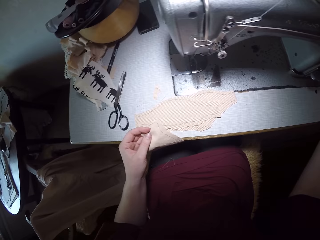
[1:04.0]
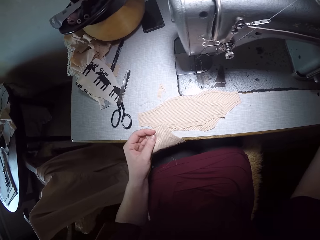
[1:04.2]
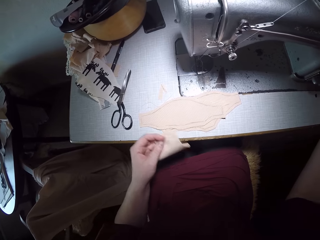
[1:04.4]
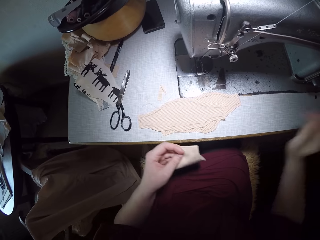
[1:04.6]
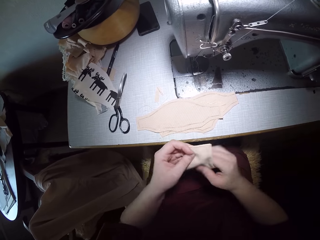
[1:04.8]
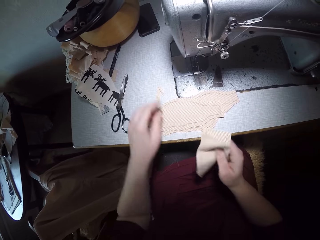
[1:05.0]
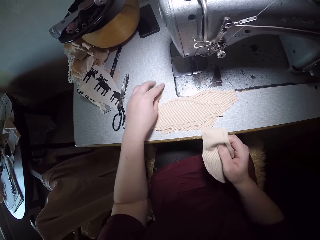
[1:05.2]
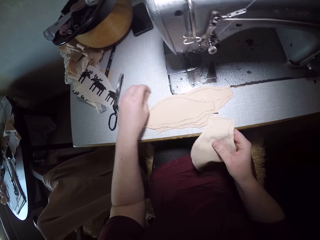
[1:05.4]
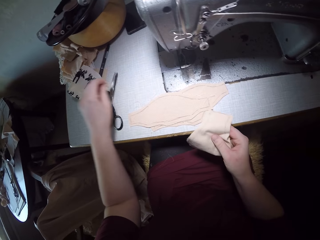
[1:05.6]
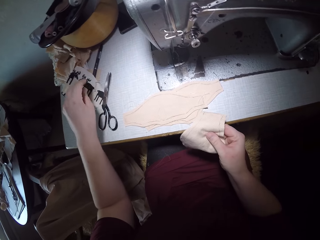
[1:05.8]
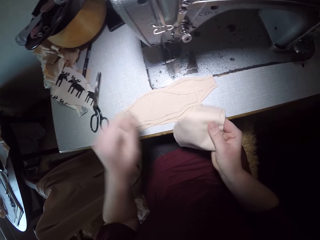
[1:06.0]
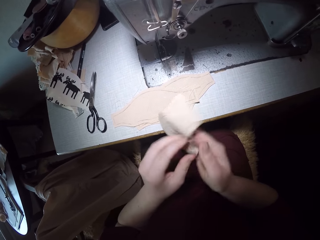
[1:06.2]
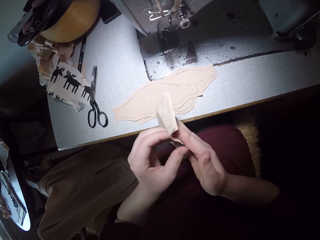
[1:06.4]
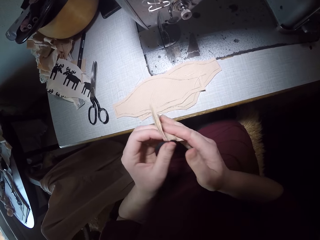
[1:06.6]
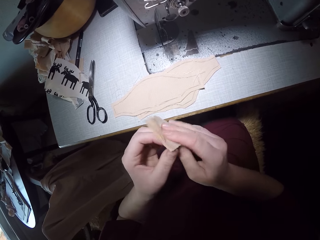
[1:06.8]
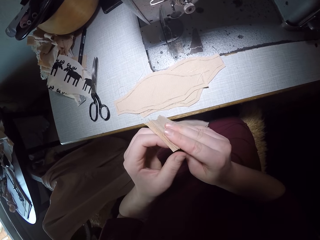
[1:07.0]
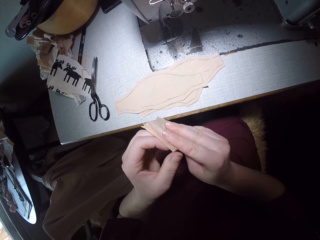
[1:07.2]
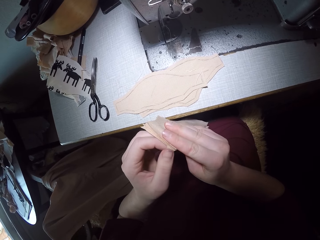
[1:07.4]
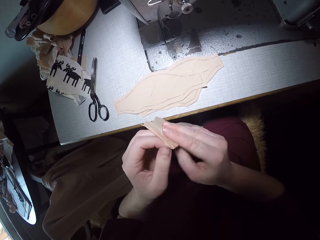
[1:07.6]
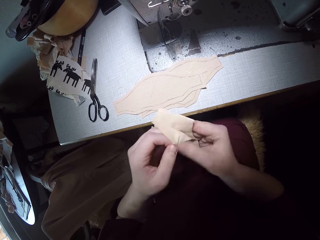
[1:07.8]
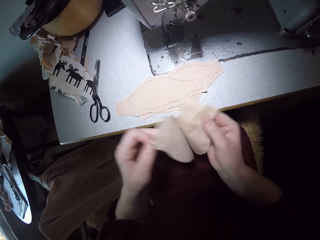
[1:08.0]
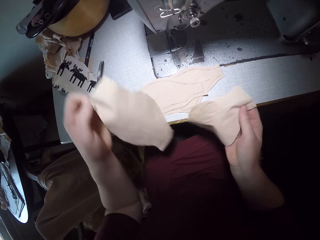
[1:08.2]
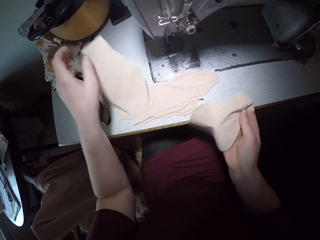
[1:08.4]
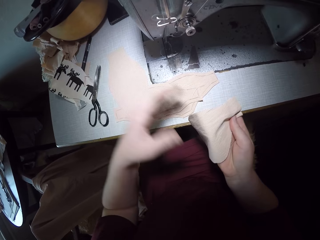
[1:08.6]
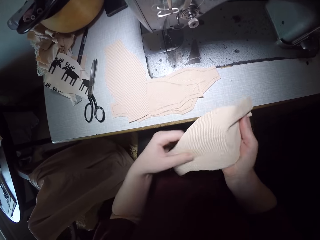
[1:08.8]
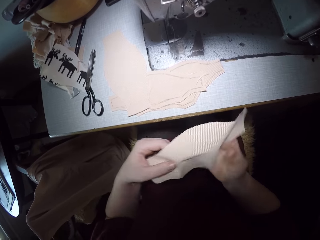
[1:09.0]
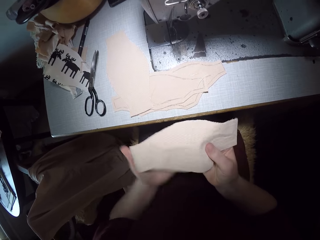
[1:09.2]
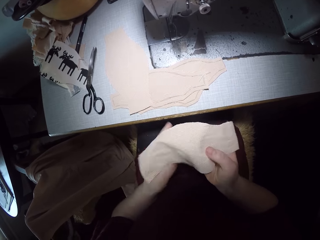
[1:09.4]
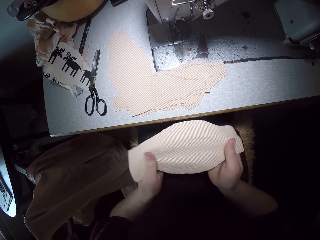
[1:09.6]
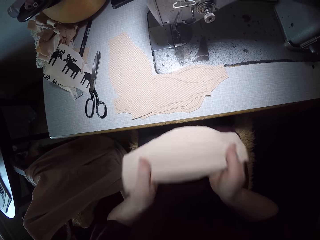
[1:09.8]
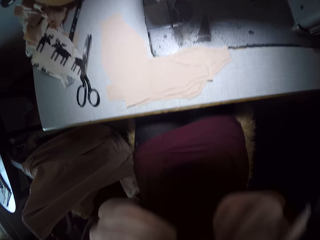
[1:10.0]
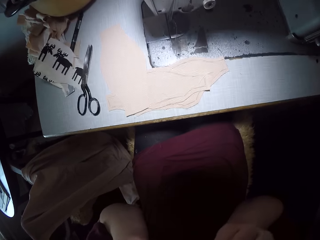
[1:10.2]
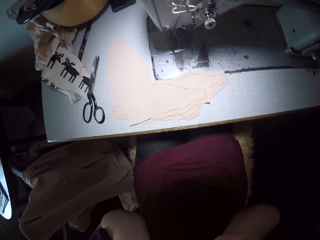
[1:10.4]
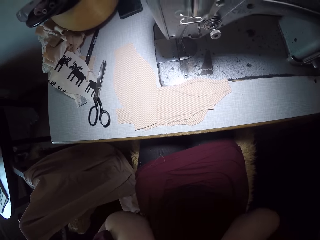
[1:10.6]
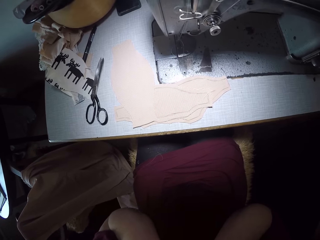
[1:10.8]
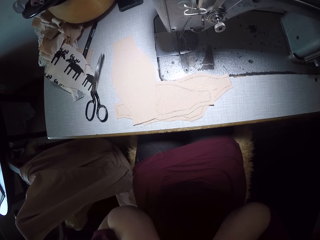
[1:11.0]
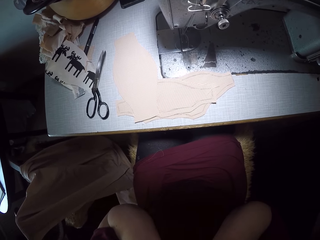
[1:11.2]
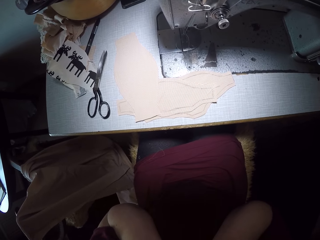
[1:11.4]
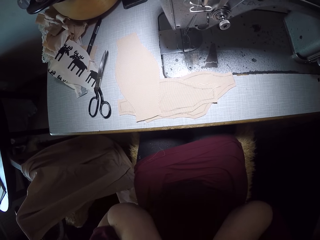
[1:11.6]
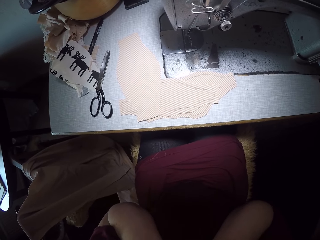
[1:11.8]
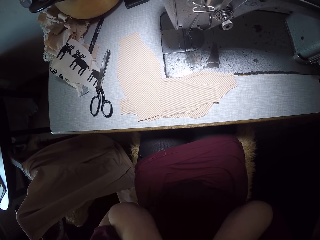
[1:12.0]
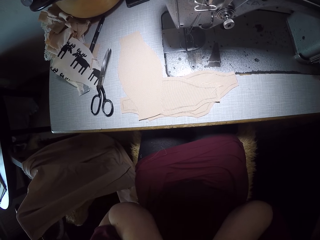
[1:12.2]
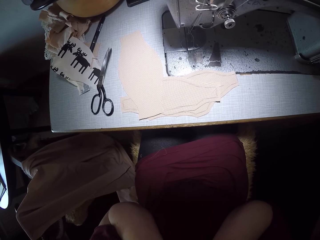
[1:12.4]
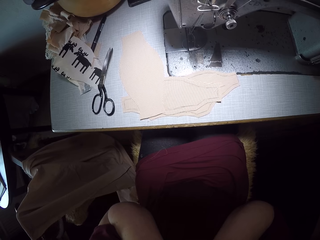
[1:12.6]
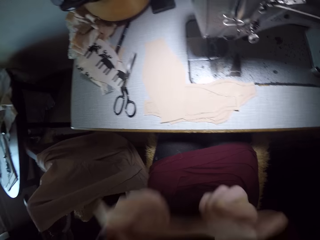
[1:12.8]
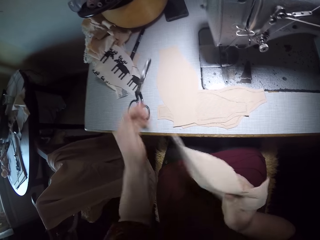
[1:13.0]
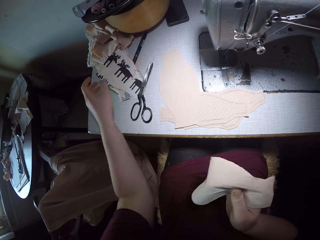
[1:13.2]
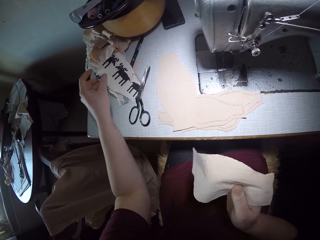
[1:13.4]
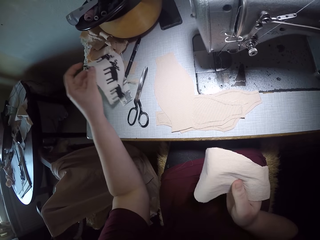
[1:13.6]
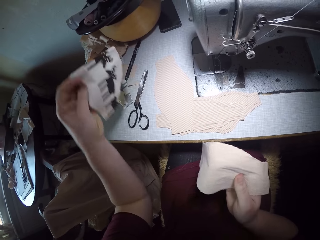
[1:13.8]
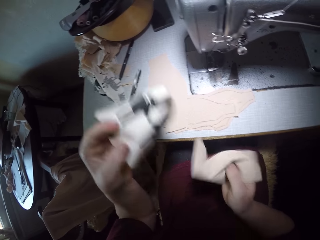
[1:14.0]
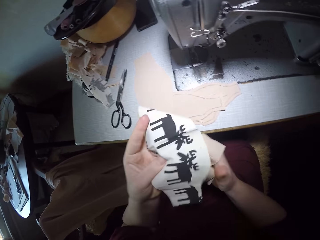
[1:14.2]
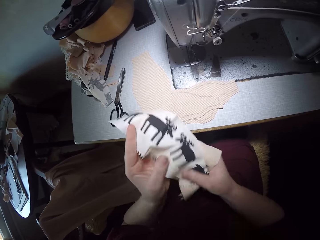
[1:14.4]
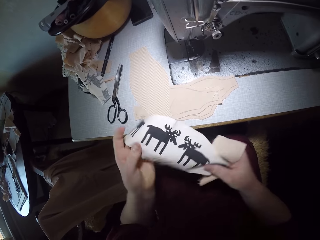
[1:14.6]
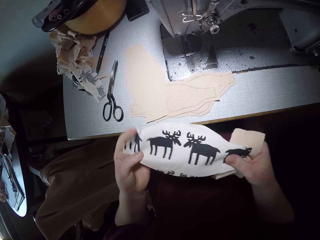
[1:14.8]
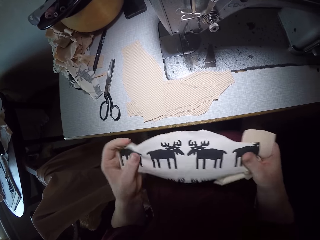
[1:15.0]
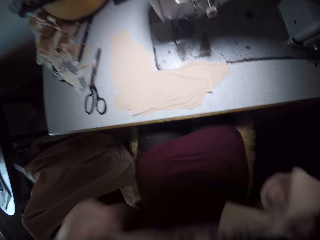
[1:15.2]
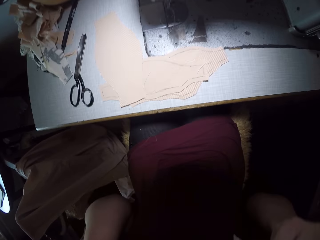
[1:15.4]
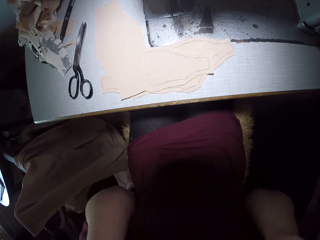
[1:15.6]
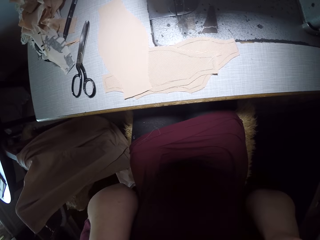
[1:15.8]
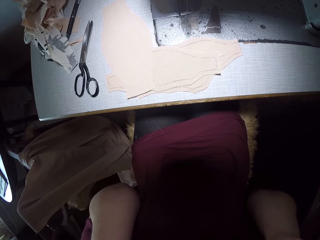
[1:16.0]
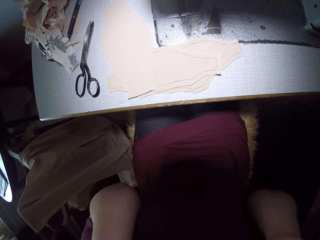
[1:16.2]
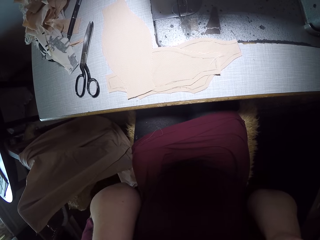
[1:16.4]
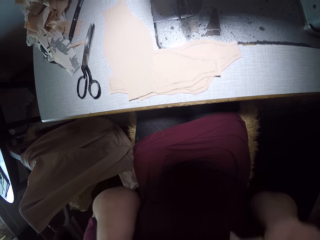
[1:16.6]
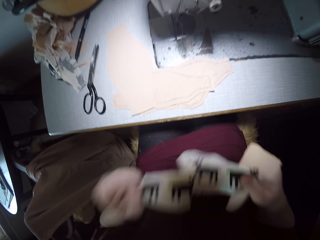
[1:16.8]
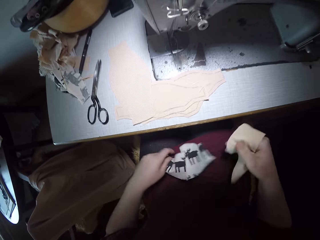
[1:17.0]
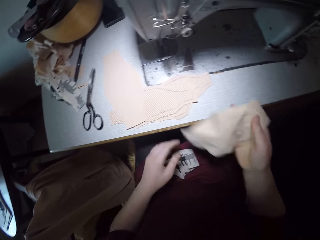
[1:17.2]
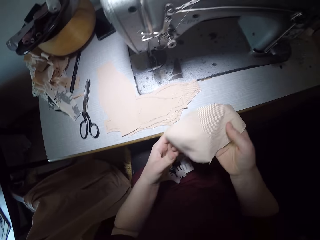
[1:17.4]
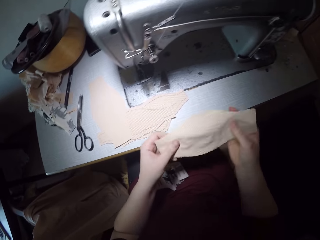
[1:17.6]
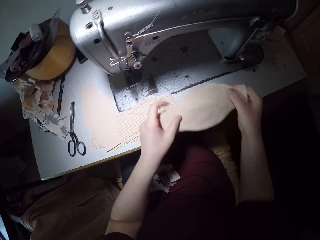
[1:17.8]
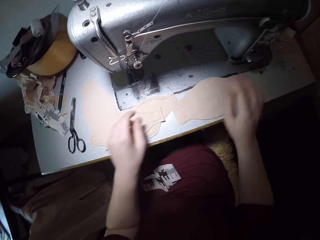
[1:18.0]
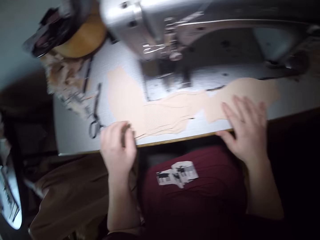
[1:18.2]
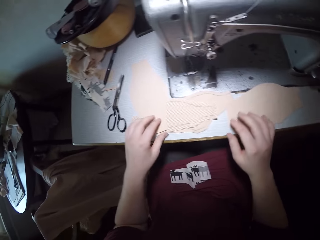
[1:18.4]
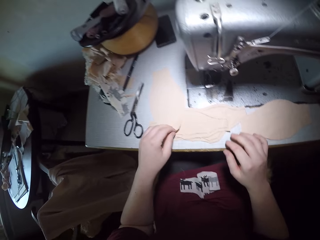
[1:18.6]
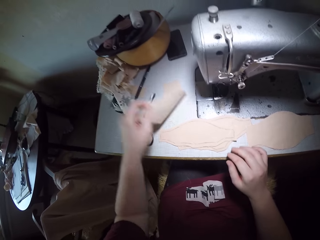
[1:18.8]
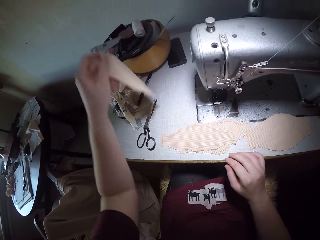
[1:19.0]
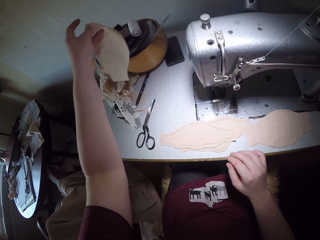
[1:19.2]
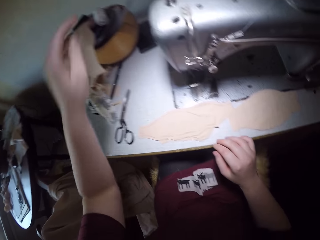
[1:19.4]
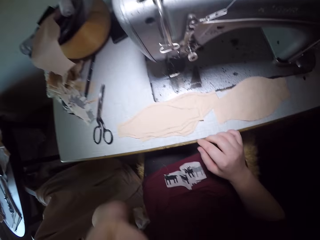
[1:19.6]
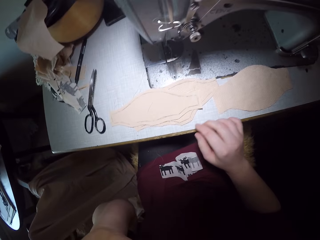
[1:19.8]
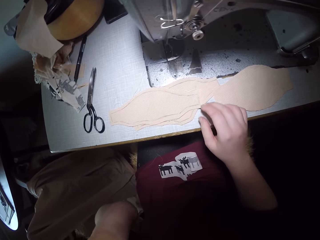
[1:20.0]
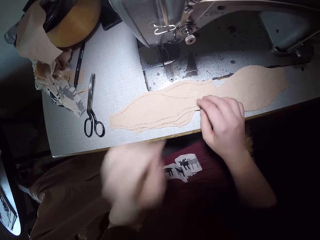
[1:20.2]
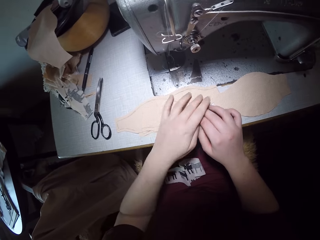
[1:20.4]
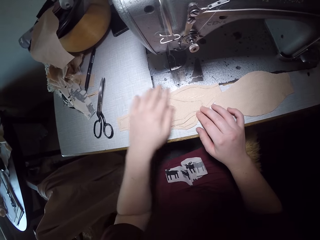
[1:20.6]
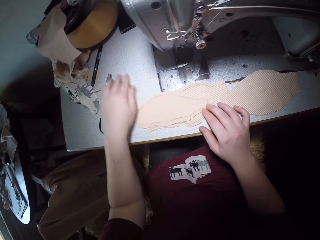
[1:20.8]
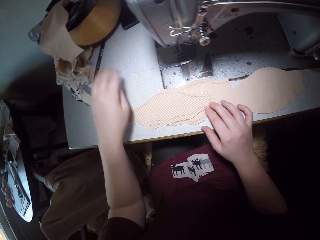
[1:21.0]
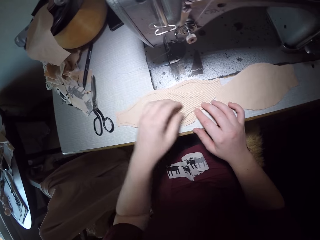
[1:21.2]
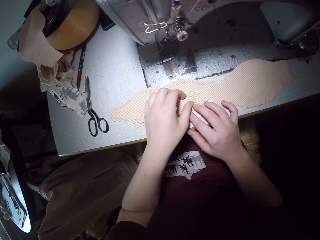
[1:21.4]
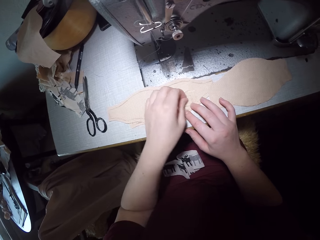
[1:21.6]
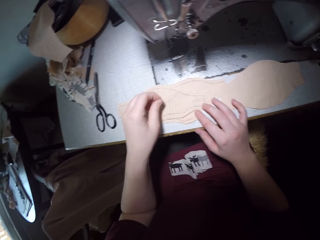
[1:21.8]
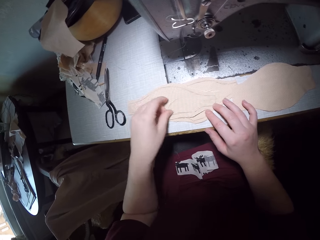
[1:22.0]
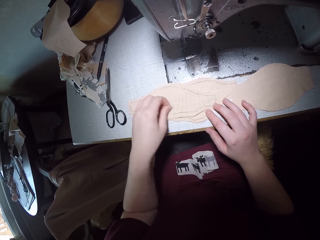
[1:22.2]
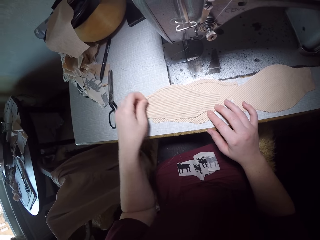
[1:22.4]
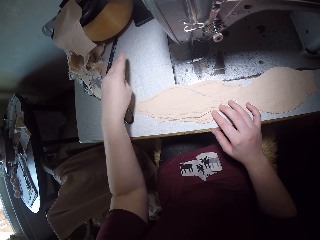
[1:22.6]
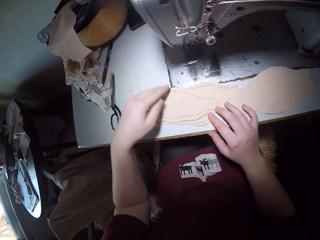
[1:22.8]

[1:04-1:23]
The camera wearer passes the pair of fabric to her right hand. She picks up a tiny piece of fabric. She drops the tiny piece of fabric on the pair of scissors. She holds a piece of cloth. She separates the pair of fabric in her right hand. She drops the half of the pair of fabric on the left of the machine. She lifts up a piece of cloth. She examines the second half of the fabric on her nose. She holds the second half of the fabric with her right hand. She picks up a patterned fabric from the left edge of the machine. She examines the patterned fabric on her nose. She lifts up a piece of cloth. She drops the patterned fabric on her laps. She places the piece of fabric in her right hand at the center of the machine. She picks up the first half of the pair of fabric. She drops the first half of the pair of fabric on the tool bowl. She raises her left hand to her face. She aligns the cloths. She dusts the fabrics on the center of the machine.

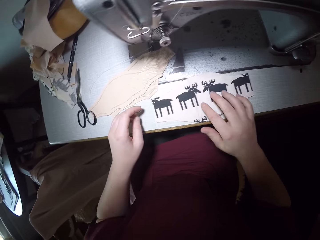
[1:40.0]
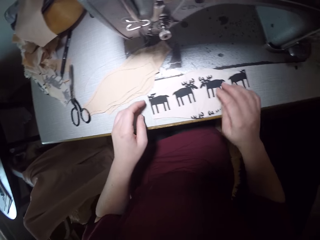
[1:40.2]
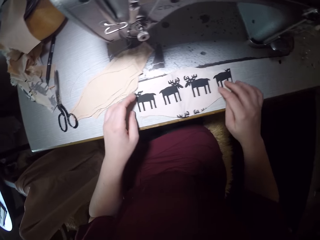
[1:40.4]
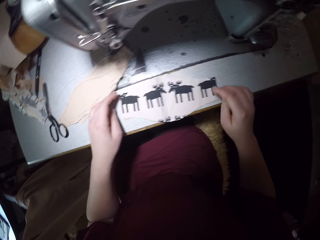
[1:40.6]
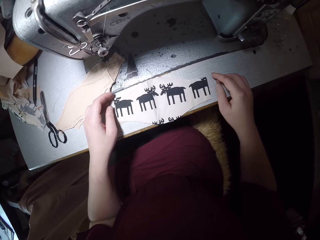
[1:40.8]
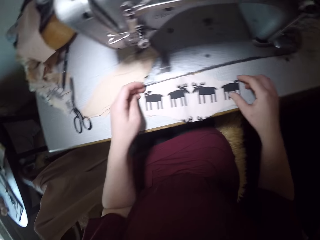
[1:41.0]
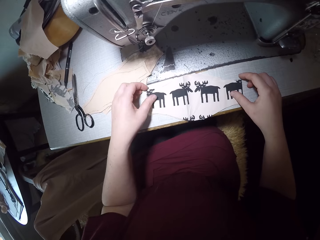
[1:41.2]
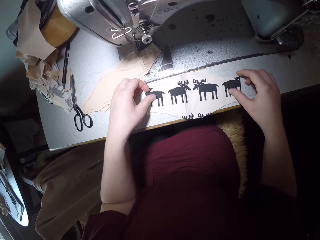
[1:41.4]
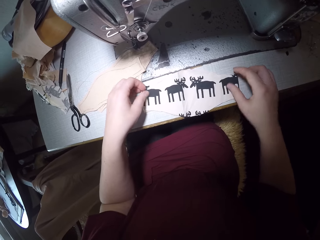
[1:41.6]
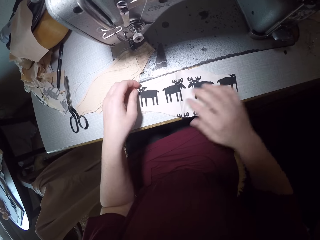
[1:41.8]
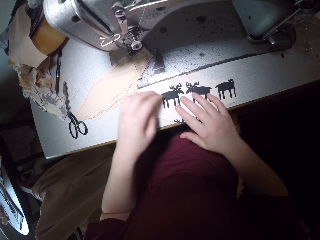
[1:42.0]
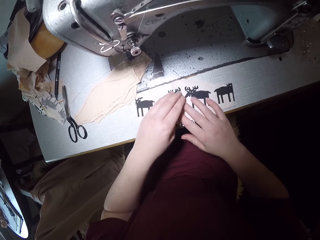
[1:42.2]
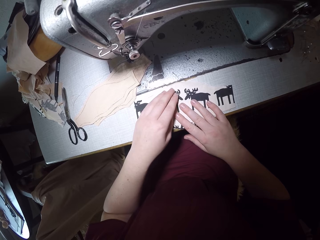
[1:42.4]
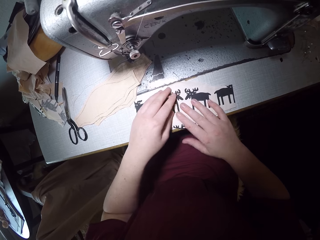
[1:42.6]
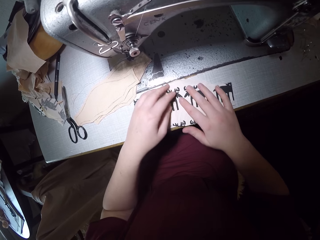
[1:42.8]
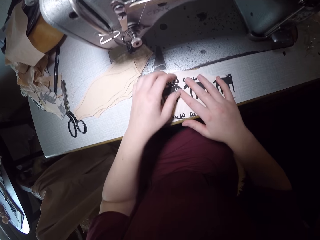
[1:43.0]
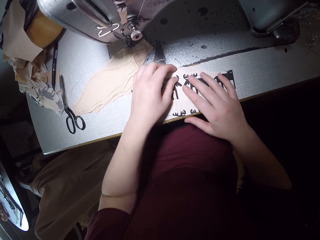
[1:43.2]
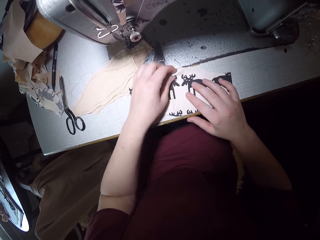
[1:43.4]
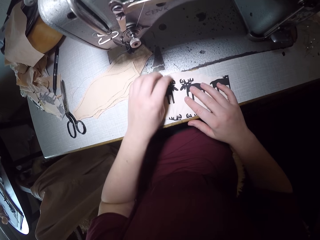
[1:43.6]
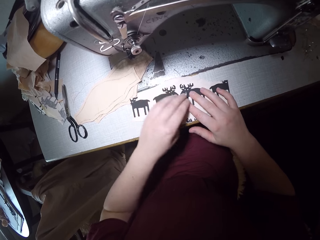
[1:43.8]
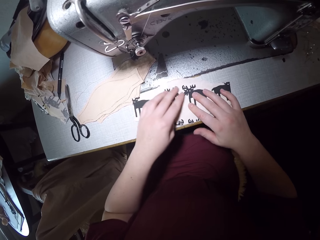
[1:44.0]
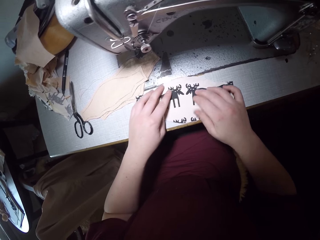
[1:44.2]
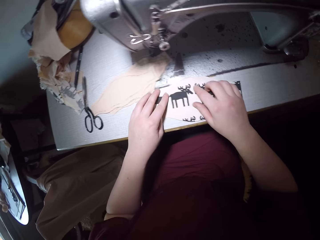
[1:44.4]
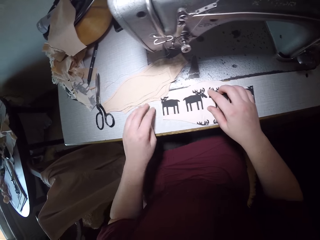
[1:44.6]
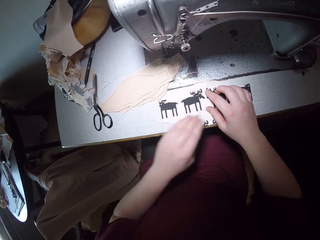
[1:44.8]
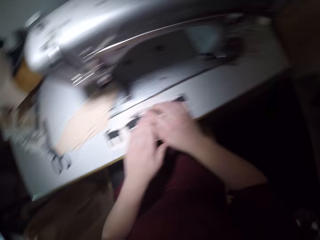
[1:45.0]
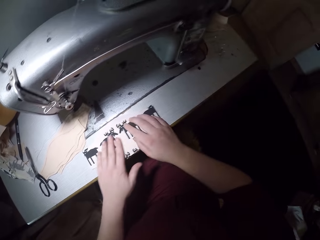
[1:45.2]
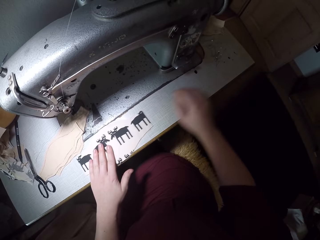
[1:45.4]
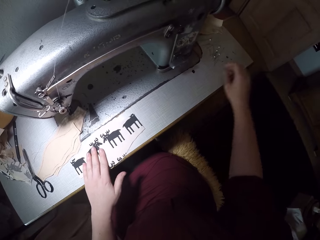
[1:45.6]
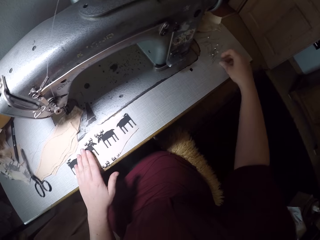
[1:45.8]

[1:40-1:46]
The camera wearer adjusts the two fabrics.
